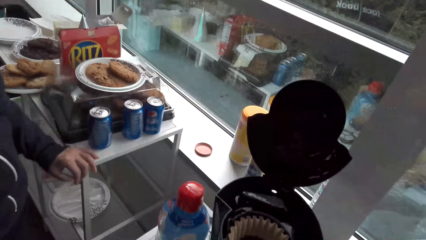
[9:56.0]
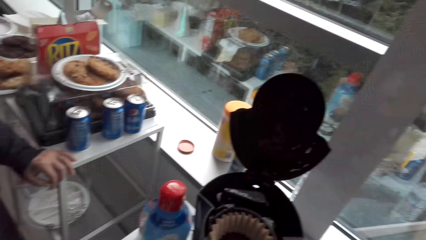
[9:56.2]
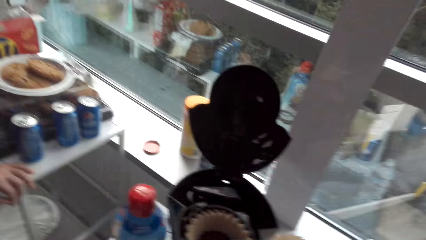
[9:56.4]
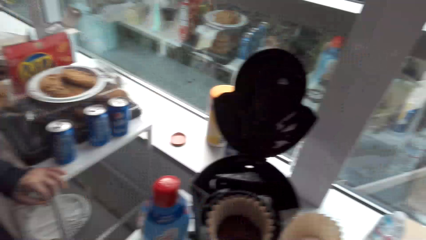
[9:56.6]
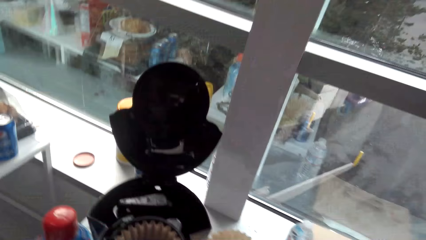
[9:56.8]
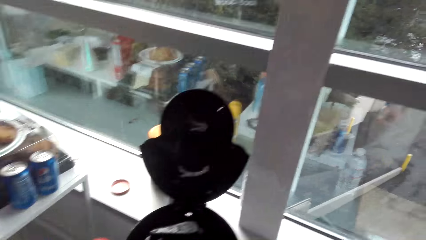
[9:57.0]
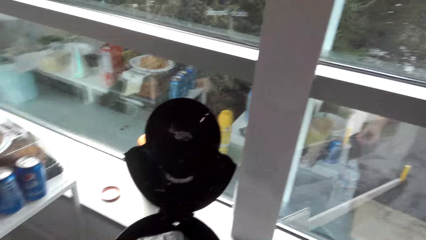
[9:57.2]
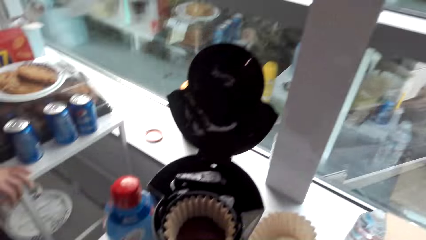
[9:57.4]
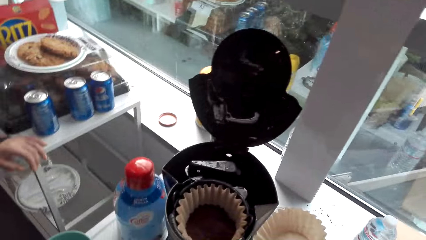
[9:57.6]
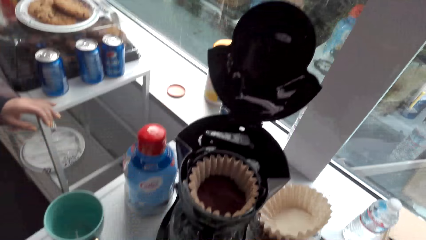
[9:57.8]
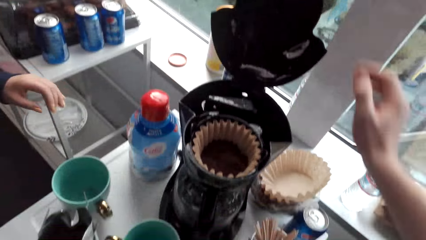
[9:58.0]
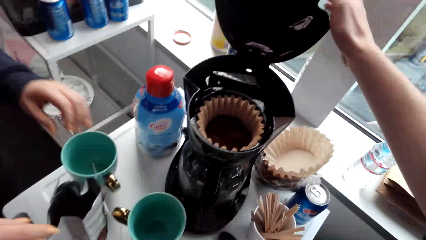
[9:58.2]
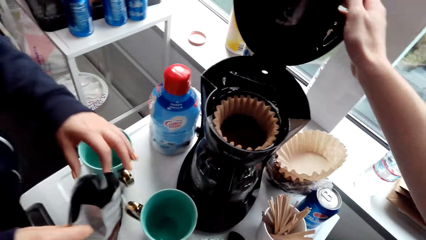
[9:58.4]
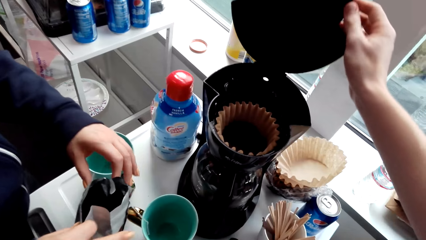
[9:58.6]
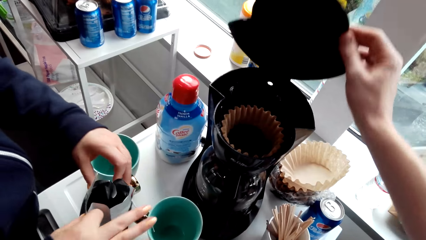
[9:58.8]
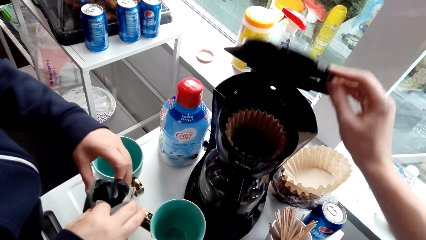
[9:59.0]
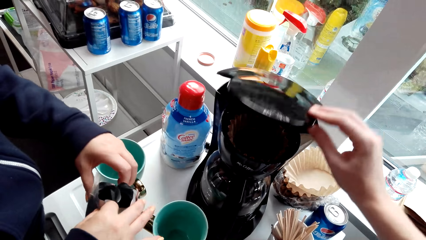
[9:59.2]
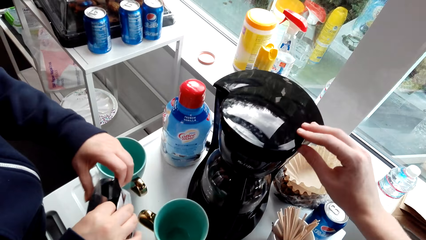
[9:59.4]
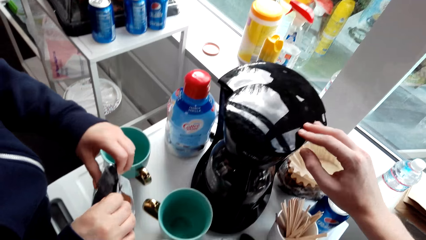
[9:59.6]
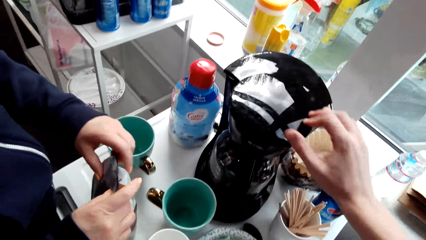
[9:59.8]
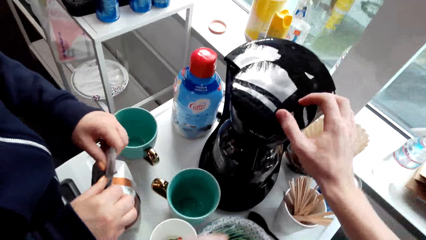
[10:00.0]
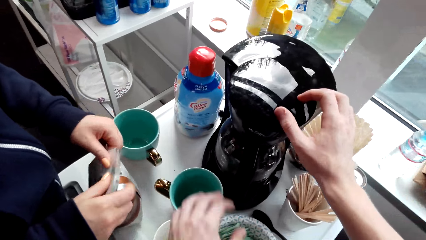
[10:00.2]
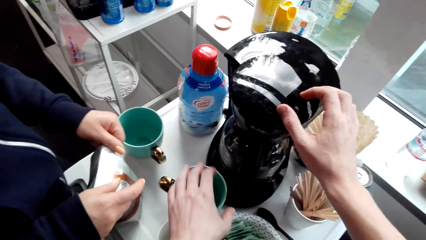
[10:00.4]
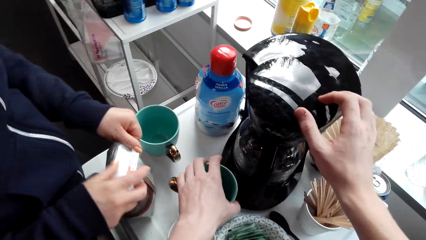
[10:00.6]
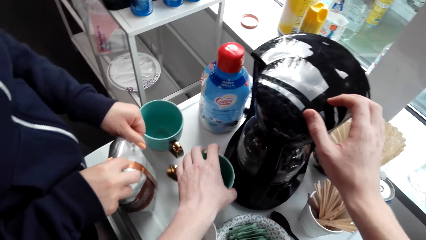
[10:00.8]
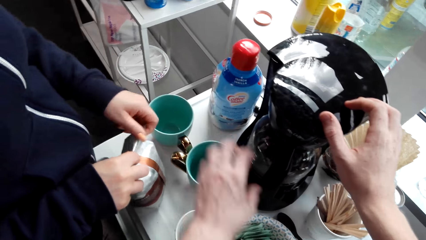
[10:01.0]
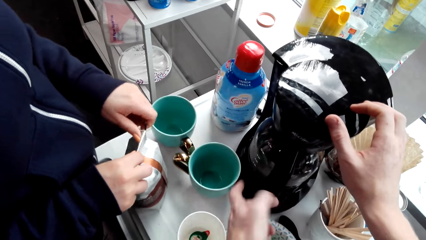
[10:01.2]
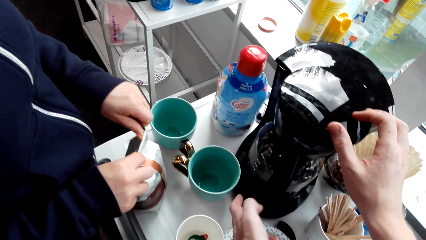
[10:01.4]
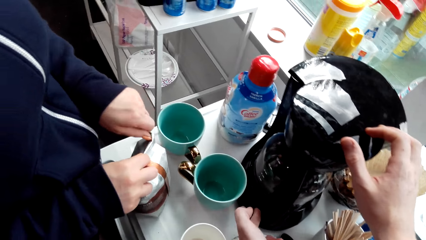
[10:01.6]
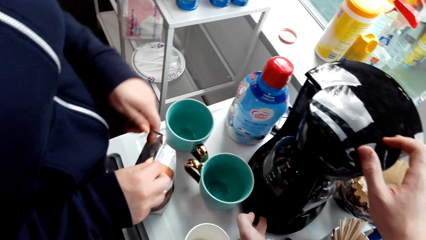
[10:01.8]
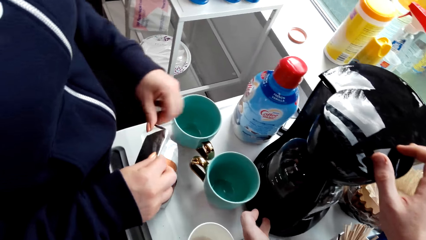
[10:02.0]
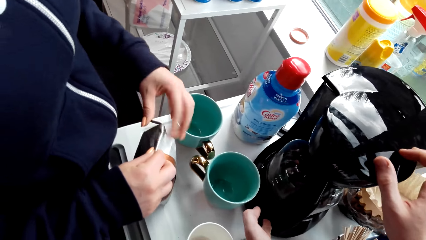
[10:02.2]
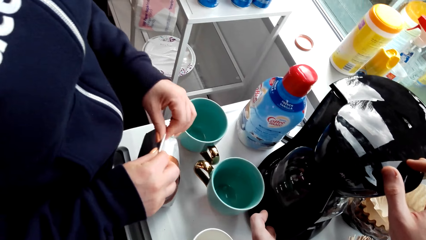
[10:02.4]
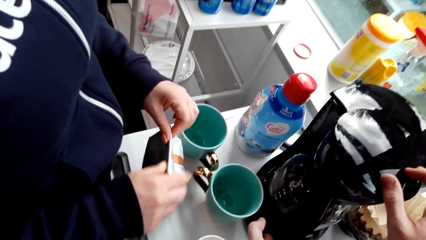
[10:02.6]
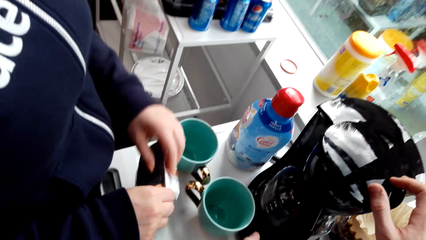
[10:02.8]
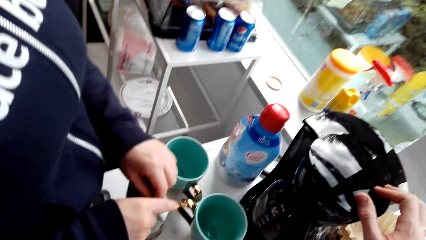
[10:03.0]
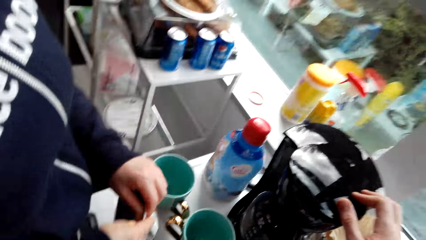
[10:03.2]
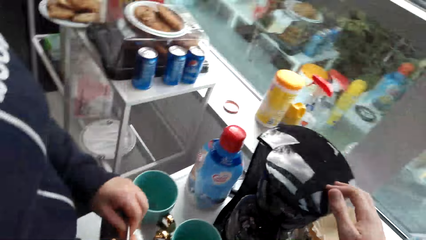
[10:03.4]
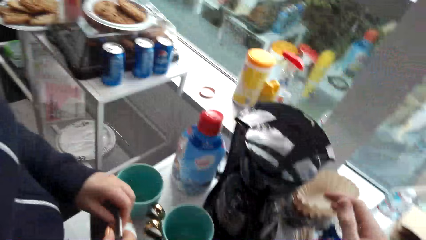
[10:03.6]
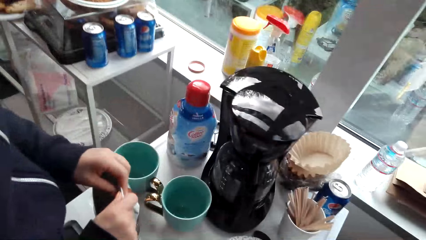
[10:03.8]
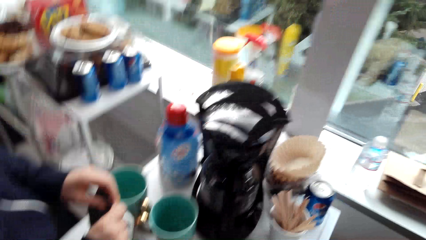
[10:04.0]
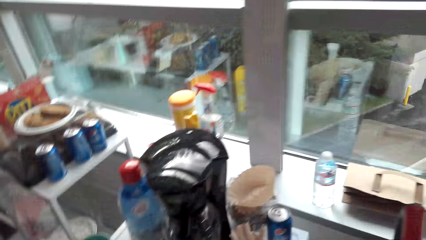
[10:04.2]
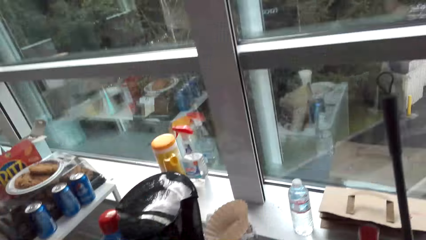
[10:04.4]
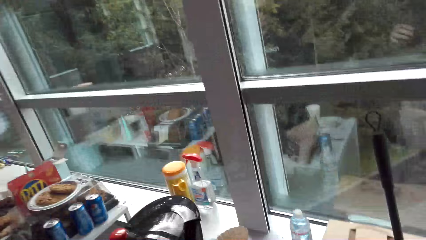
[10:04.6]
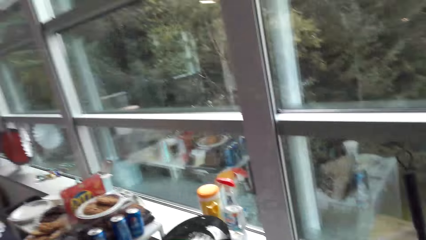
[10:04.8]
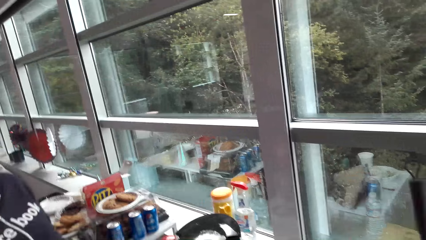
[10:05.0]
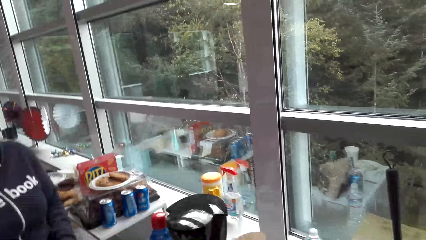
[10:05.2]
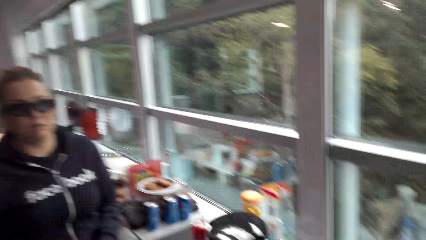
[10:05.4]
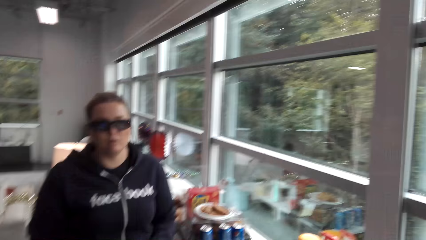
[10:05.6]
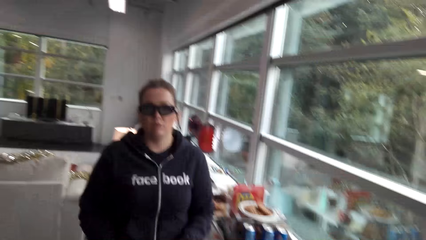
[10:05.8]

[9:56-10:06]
The camera wearer closes the coffee maker. A person closes the coffee bag. The camera wearer moves the mug slightly across the table.

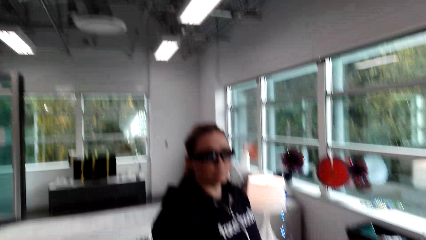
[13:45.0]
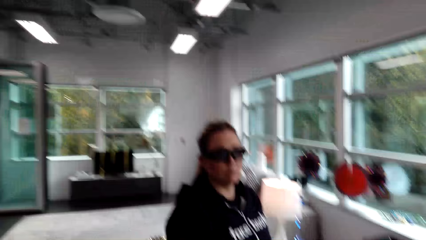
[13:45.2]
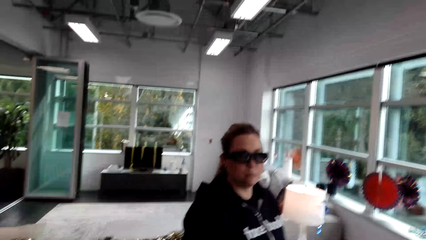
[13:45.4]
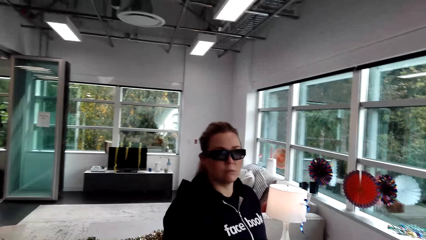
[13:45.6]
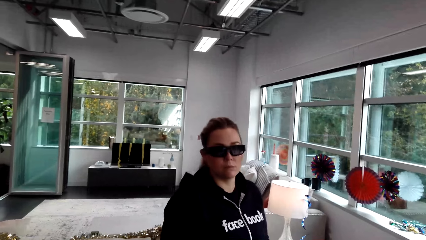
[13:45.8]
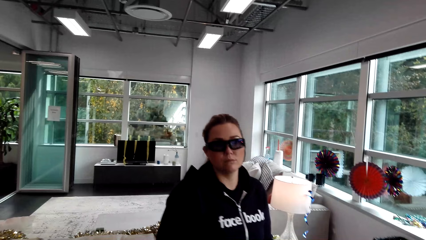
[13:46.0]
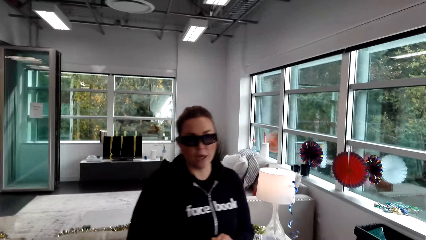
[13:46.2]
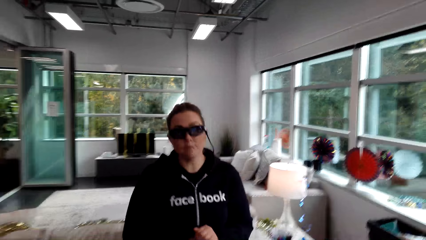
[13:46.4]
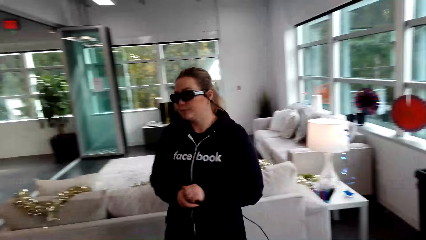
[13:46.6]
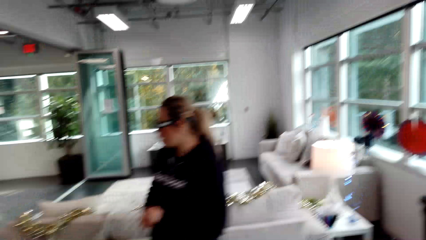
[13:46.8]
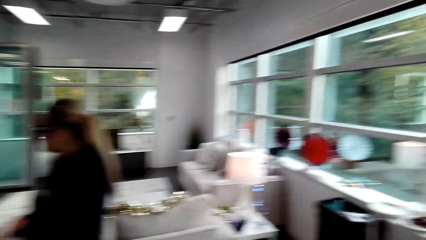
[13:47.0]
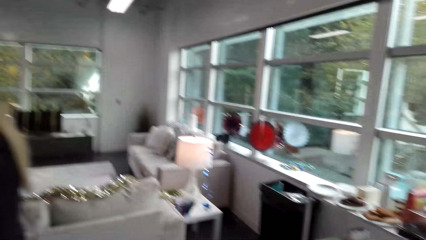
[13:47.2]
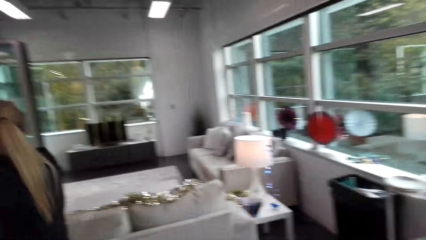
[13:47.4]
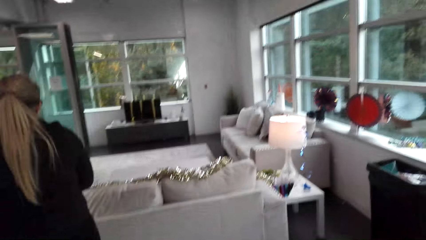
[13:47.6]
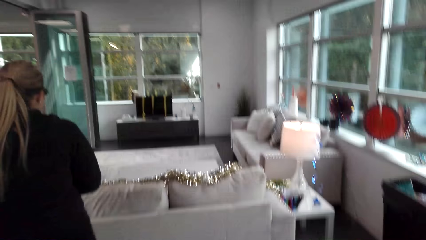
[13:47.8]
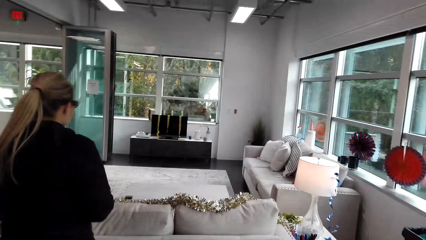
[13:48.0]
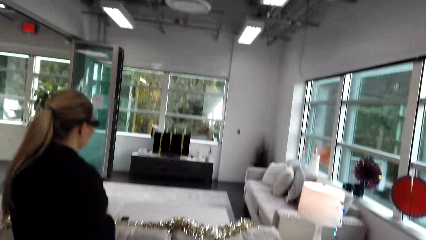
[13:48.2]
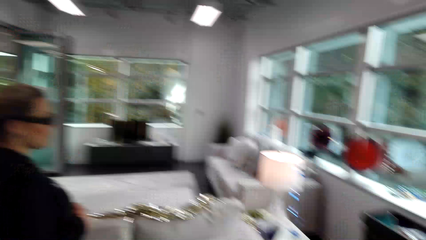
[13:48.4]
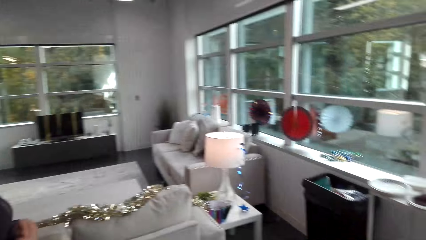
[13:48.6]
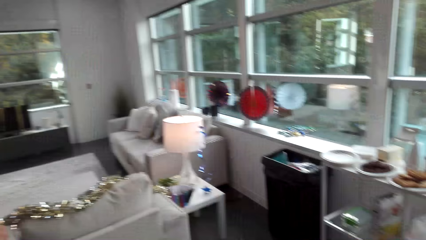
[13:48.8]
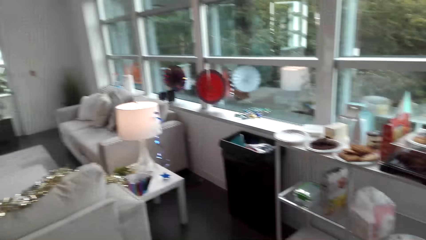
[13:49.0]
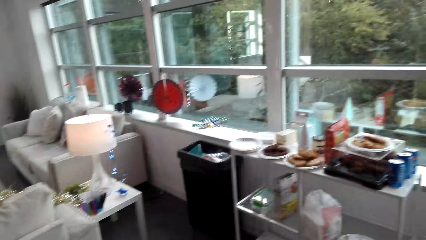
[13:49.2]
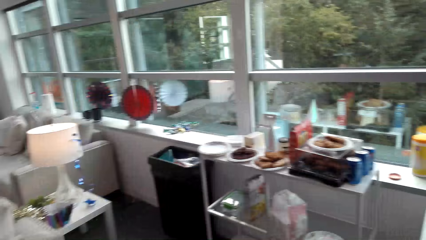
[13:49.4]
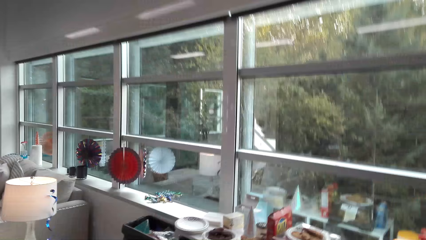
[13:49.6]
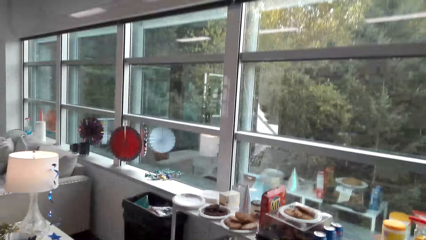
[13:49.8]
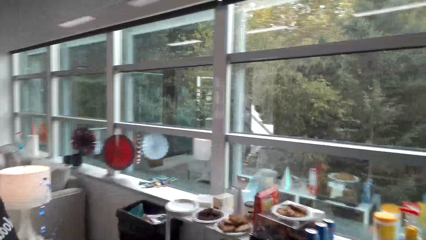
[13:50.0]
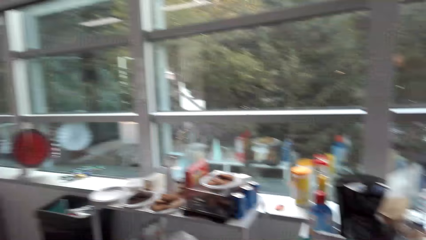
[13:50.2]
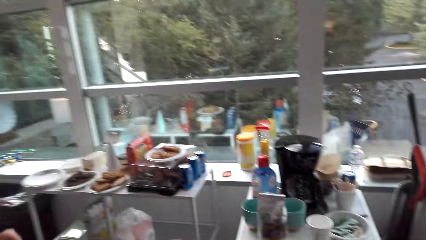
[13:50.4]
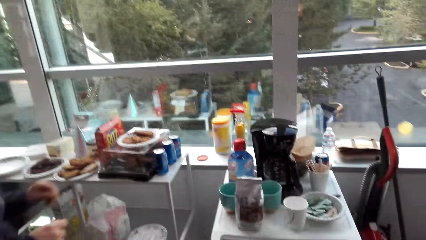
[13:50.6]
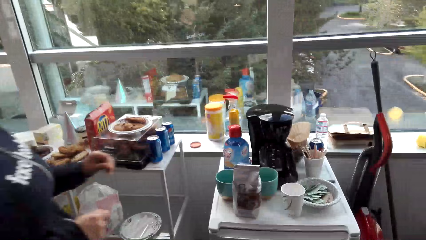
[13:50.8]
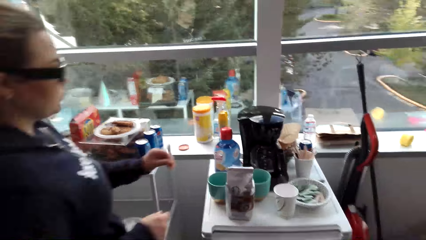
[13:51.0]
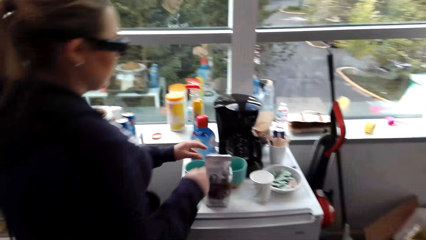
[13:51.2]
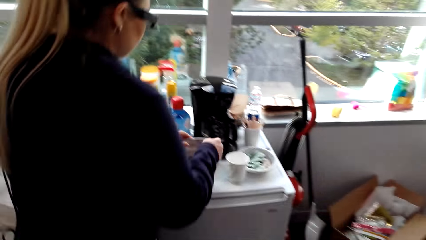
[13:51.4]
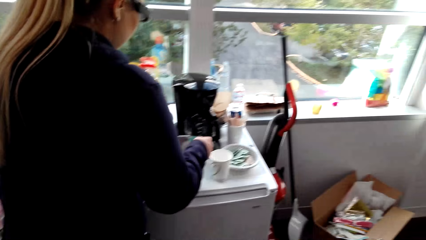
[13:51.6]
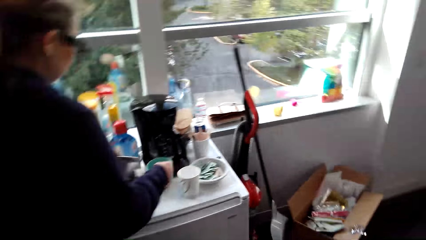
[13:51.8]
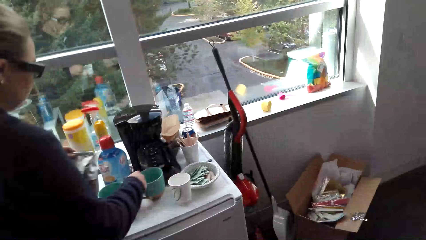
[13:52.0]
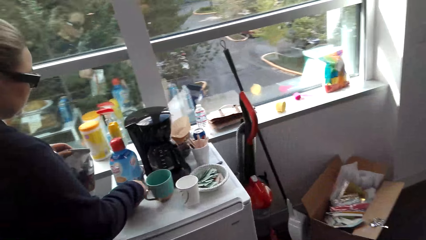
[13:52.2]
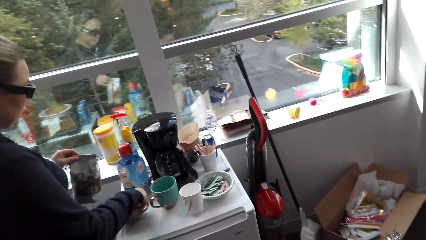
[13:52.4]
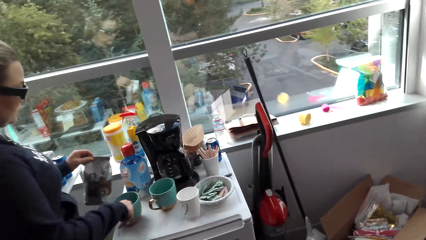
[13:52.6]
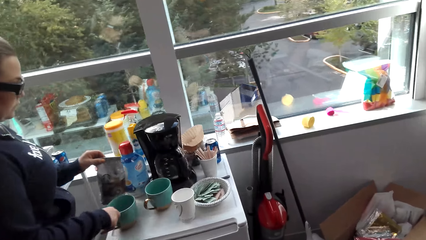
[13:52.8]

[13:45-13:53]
The camera wearer talks to a woman. The woman talks to the camera wearer. The camera wearer talks to the woman. The woman looks around. The camera wearer talks to the woman. They look around. The woman talks to the camera wearer. The woman puts the coffee aside.
